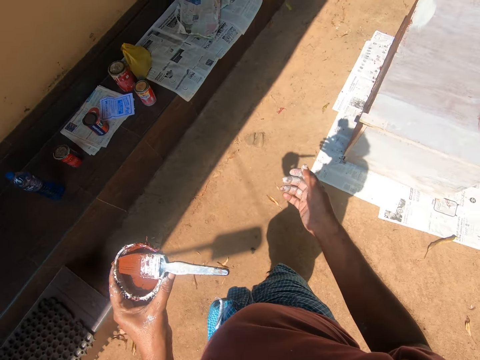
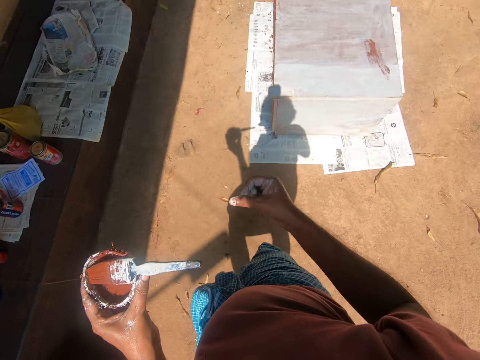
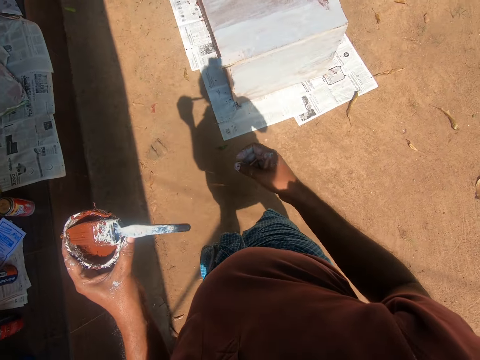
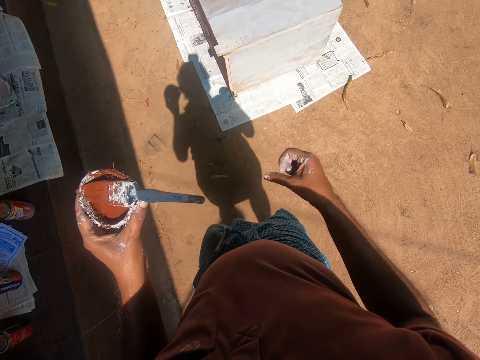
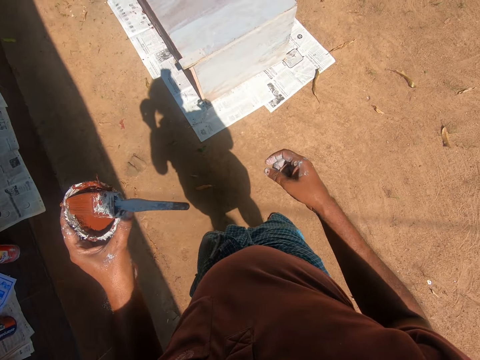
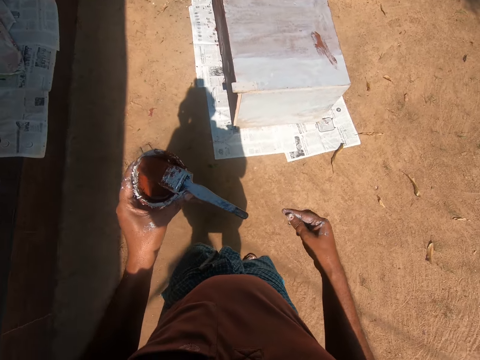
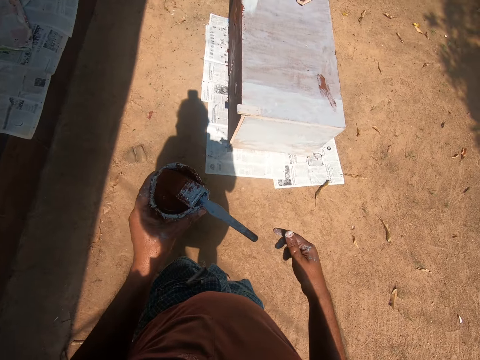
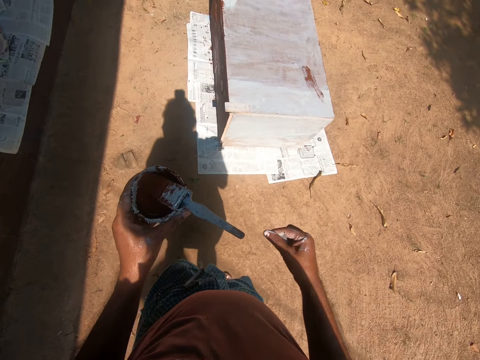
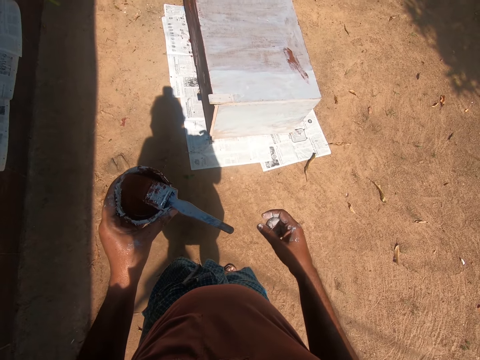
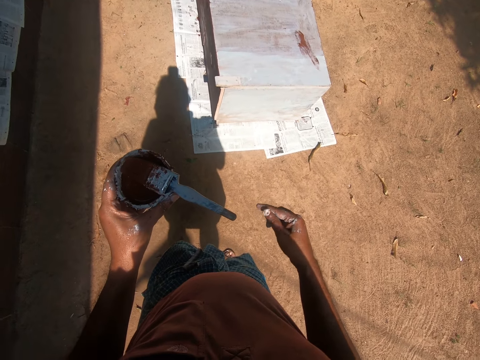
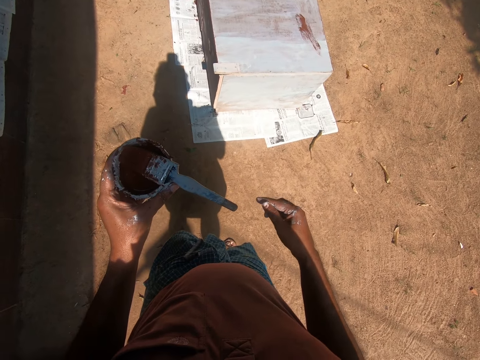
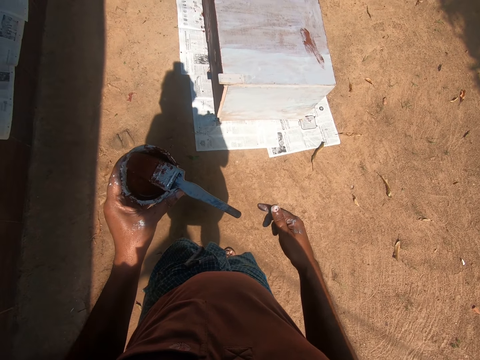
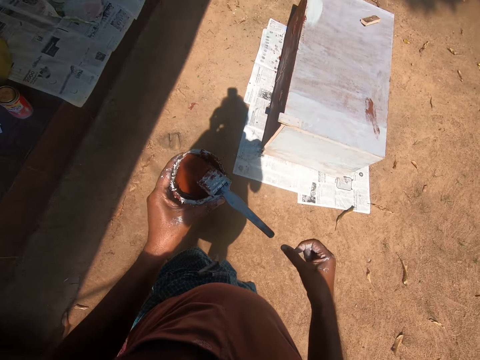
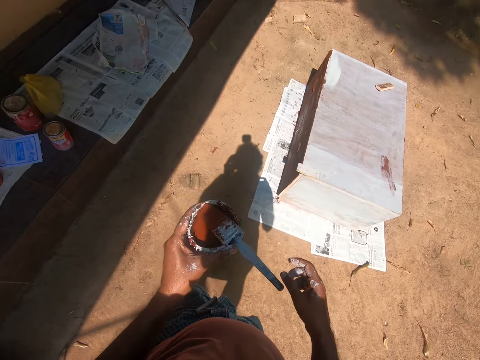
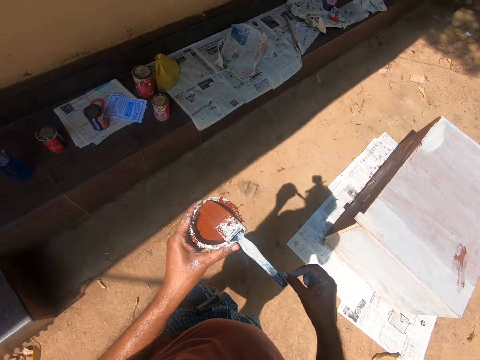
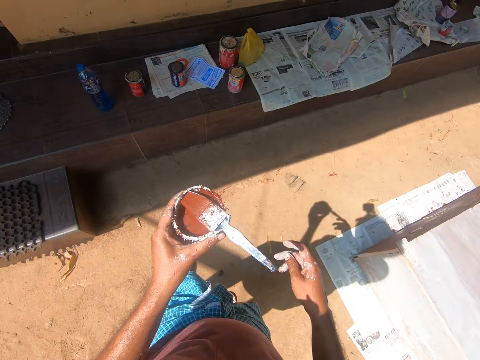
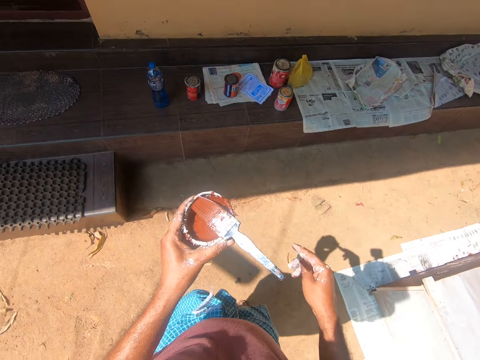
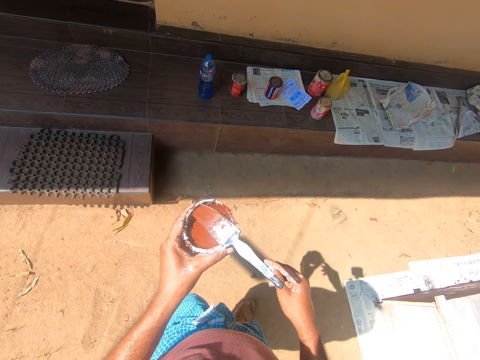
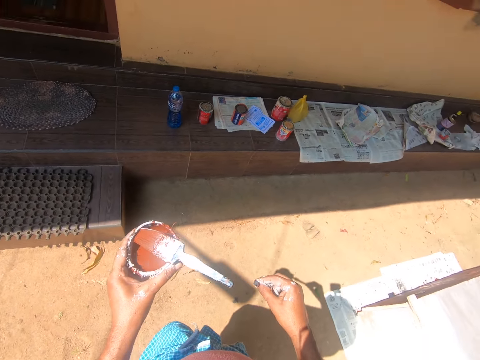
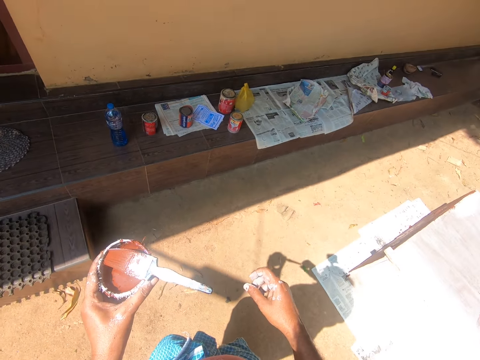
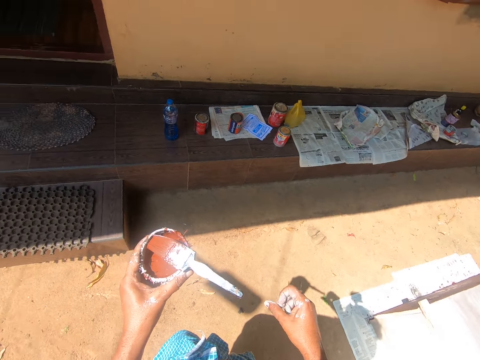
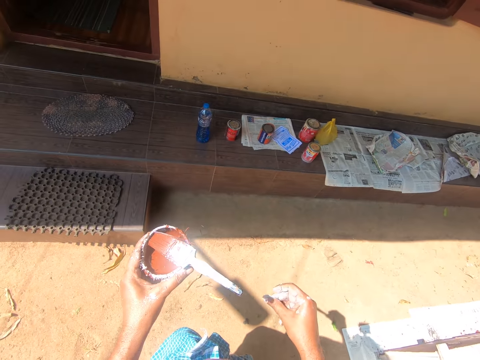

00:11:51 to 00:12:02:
The camera wearer moves his head. He turns around. He moves his fingers. He turns around.

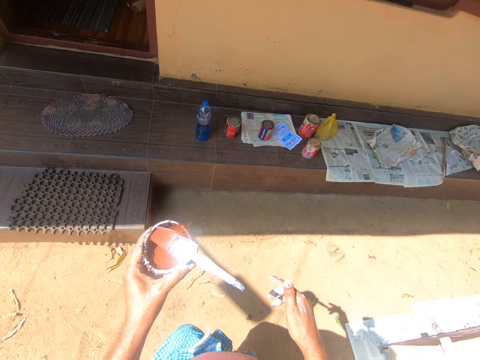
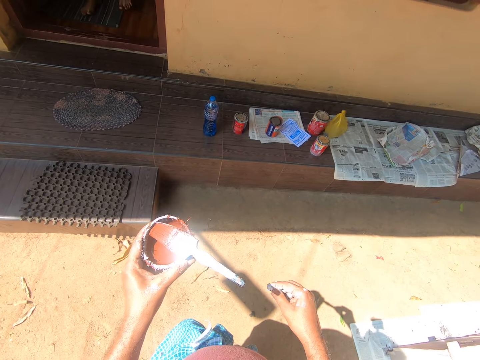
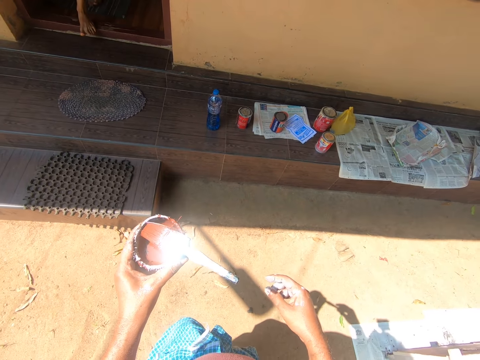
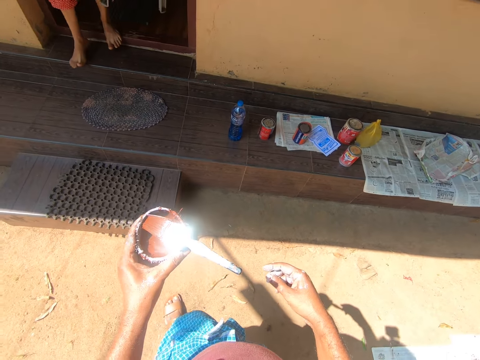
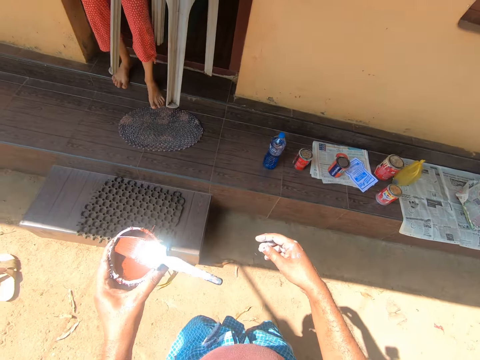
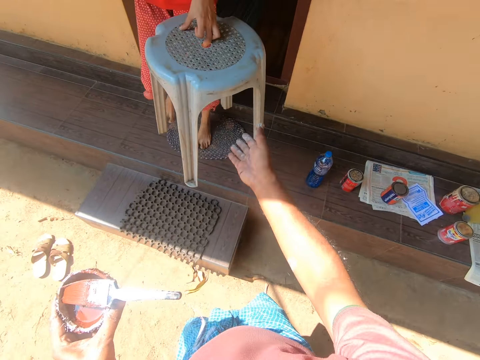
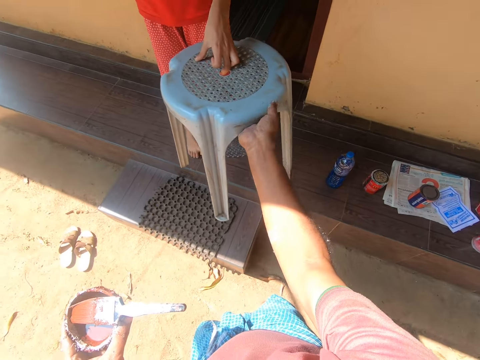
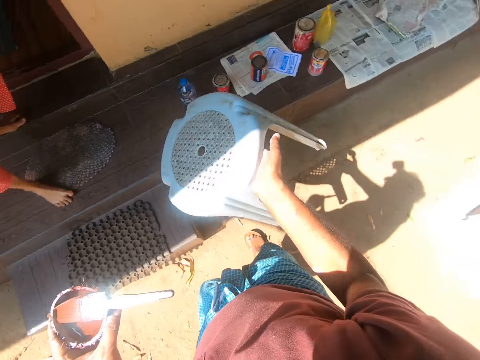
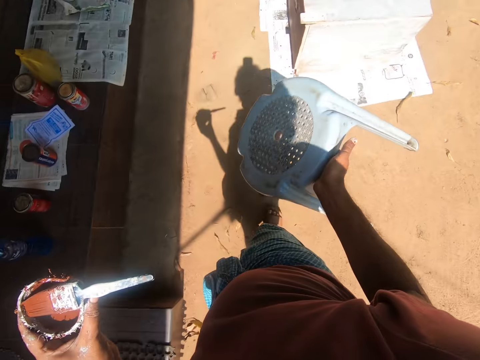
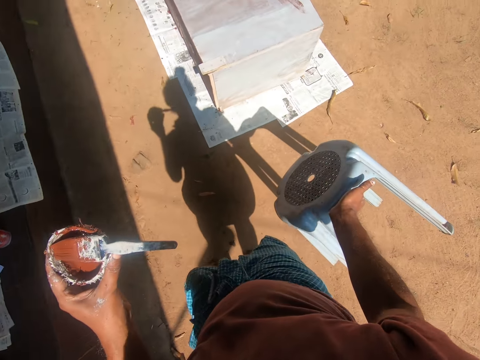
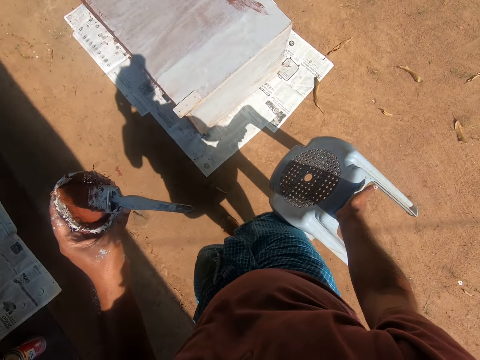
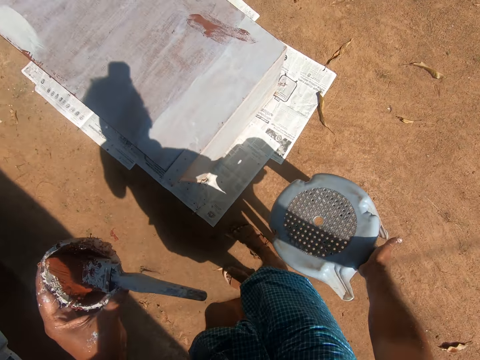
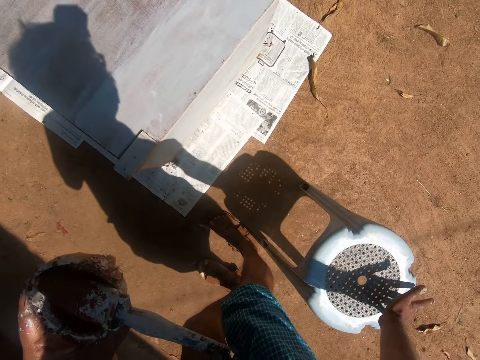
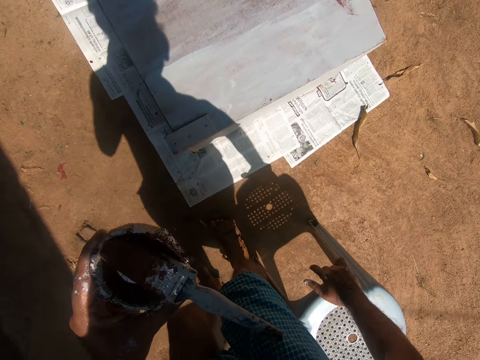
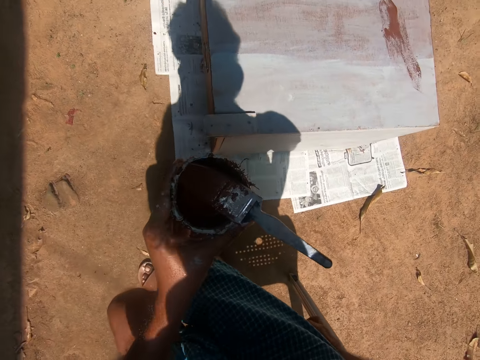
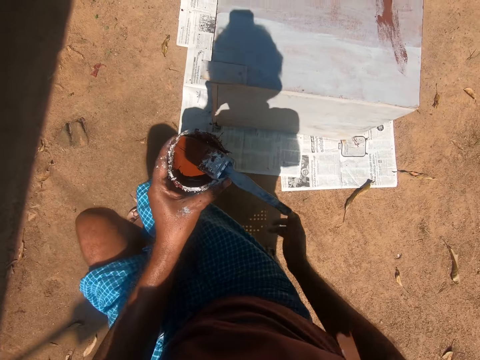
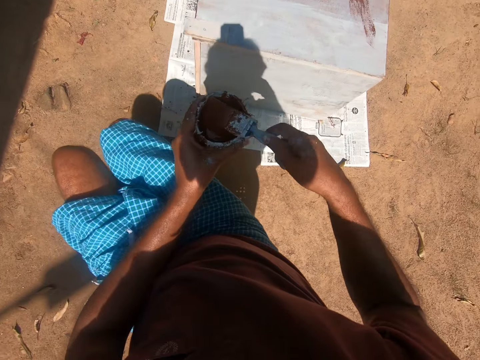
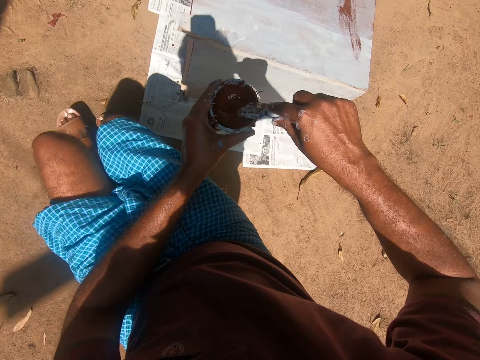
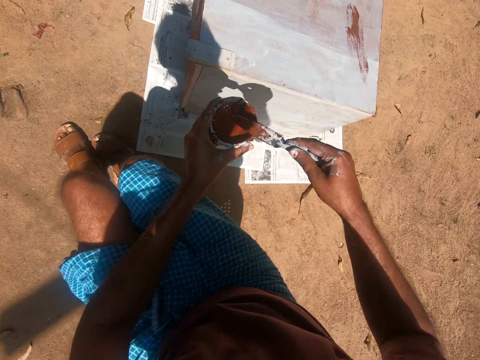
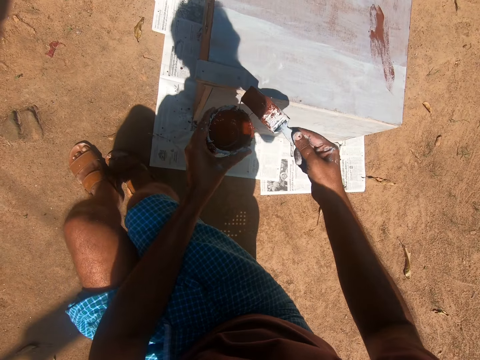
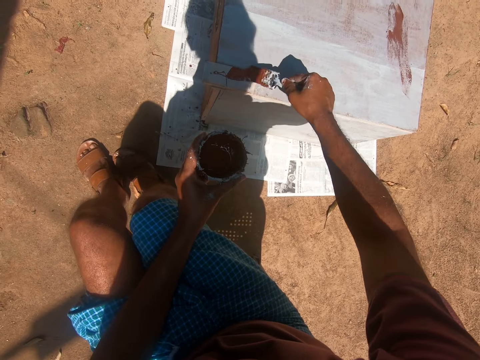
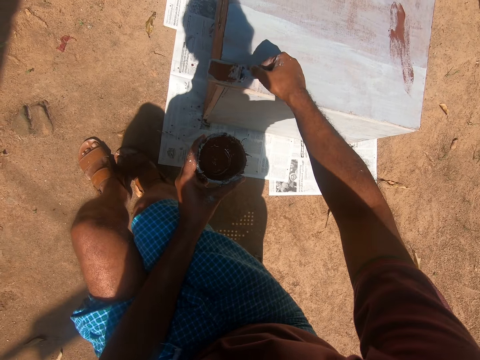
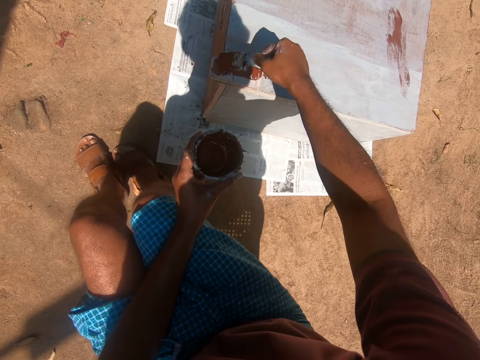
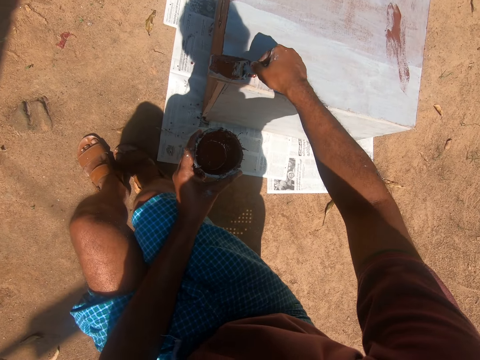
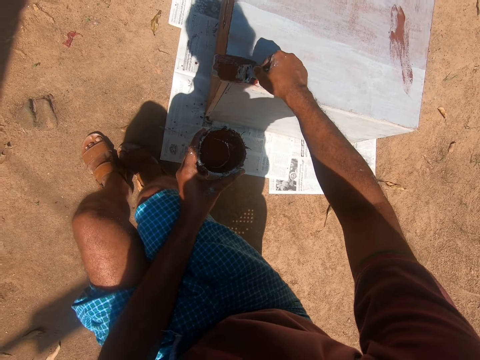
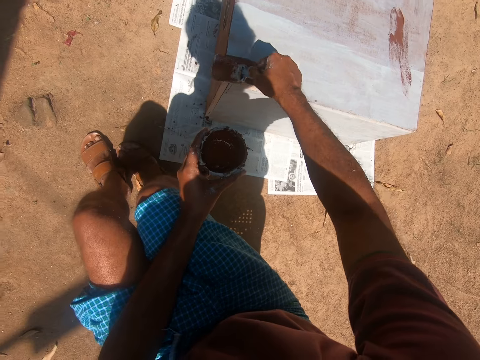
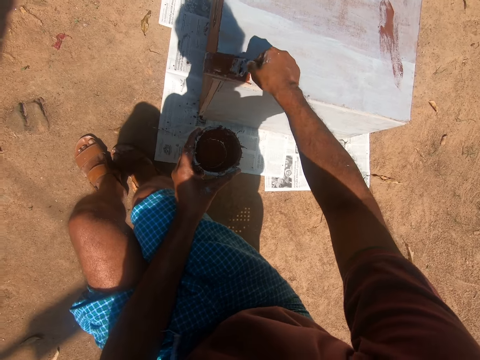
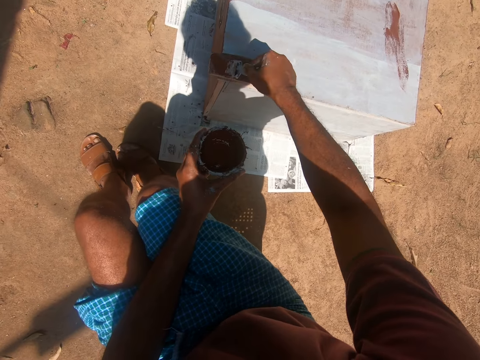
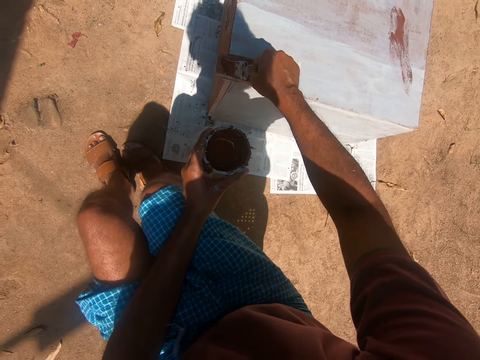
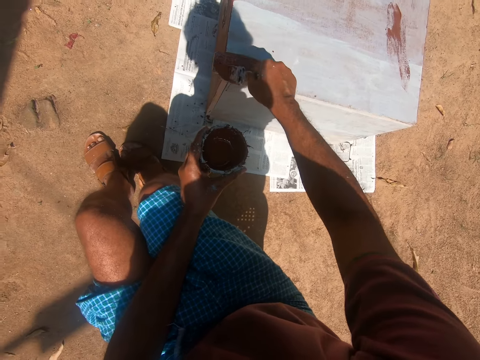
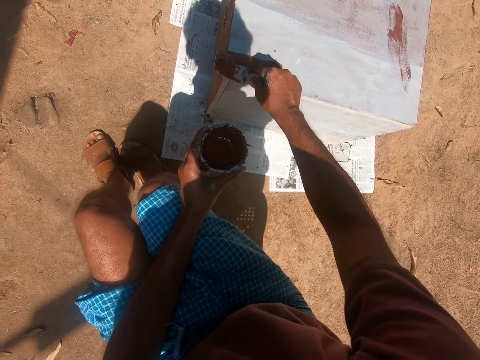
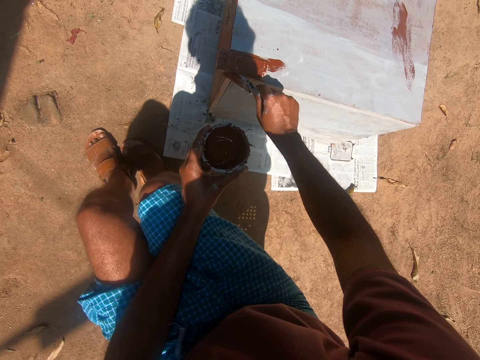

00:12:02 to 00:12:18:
A woman walks out of the house. The woman carries a stool or plastic chair. The camera wearer collects the plastic chair from the woman with his right hand. He holds the stool. He drops the plastic chair on the ground beside the cupboard. He touches the stool. He sits on the plastic chair. He touches a brush and dips the brush in a paint tin. He paints the cupboard with the paint brush.
